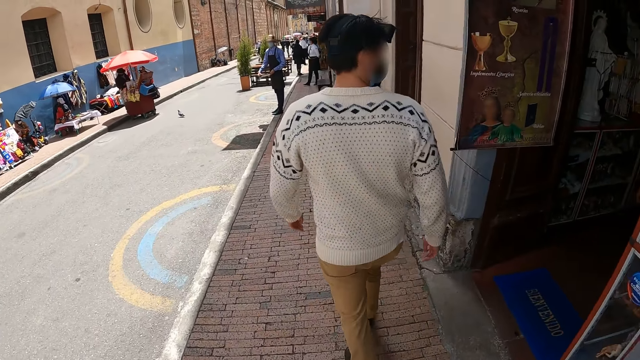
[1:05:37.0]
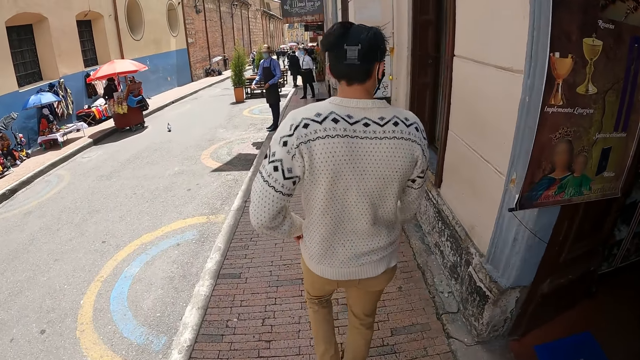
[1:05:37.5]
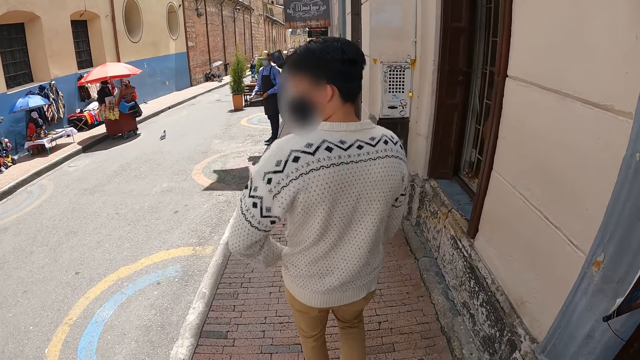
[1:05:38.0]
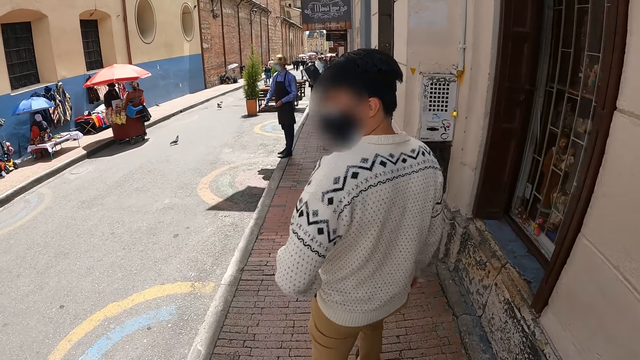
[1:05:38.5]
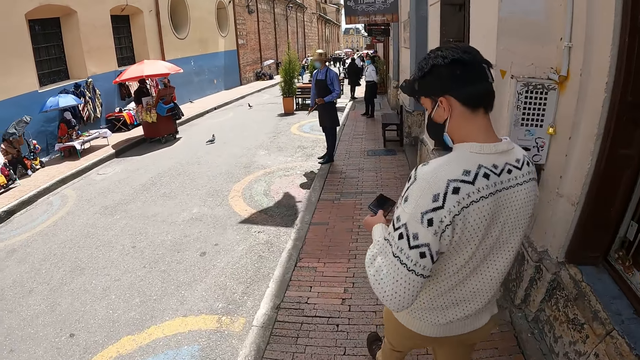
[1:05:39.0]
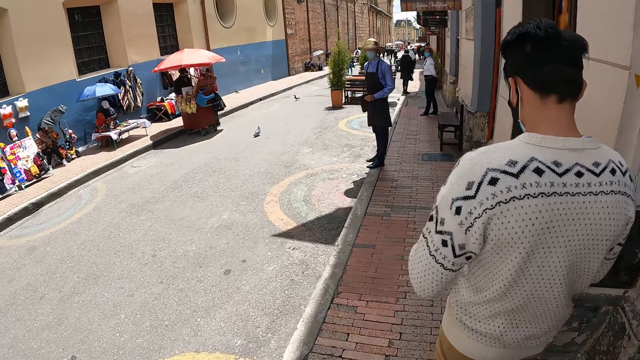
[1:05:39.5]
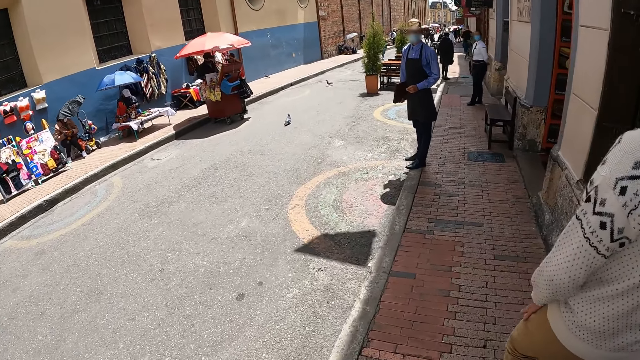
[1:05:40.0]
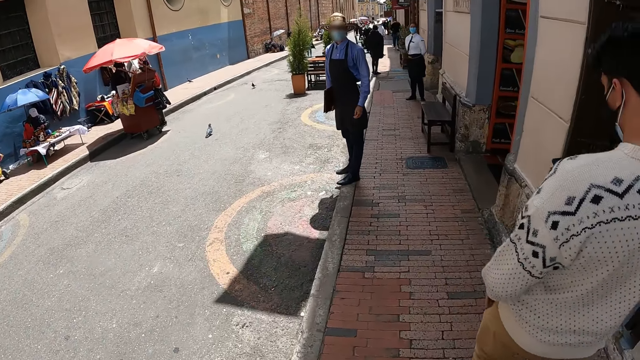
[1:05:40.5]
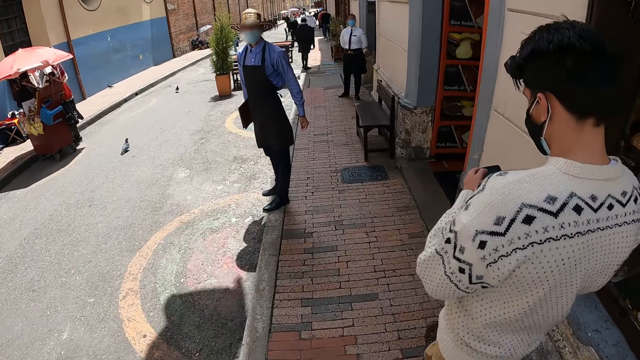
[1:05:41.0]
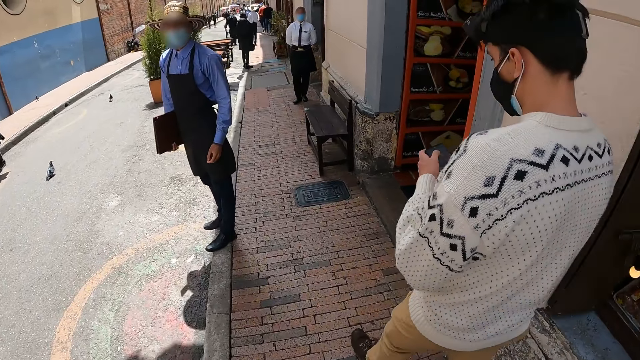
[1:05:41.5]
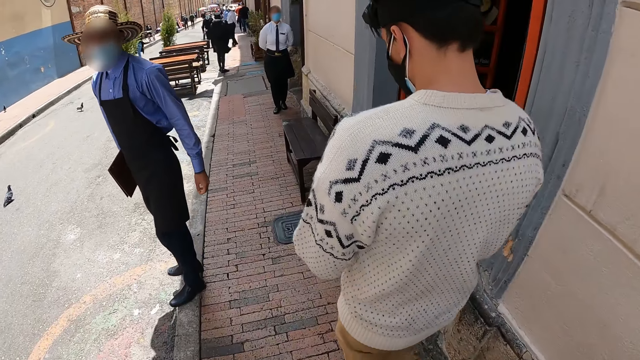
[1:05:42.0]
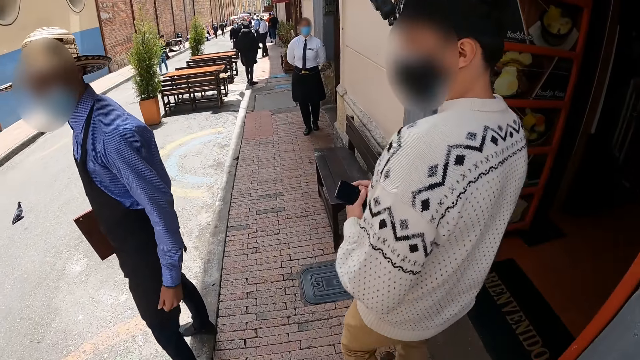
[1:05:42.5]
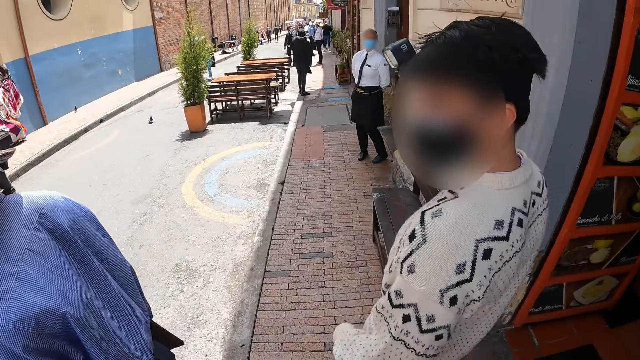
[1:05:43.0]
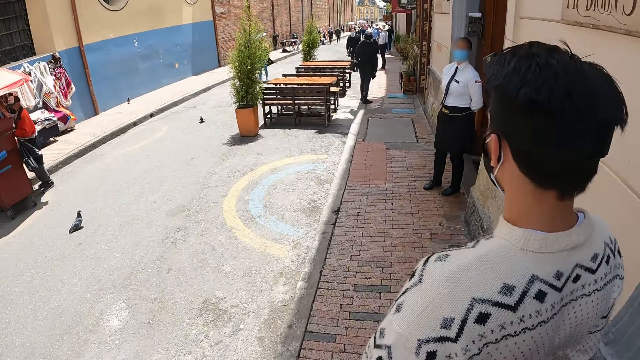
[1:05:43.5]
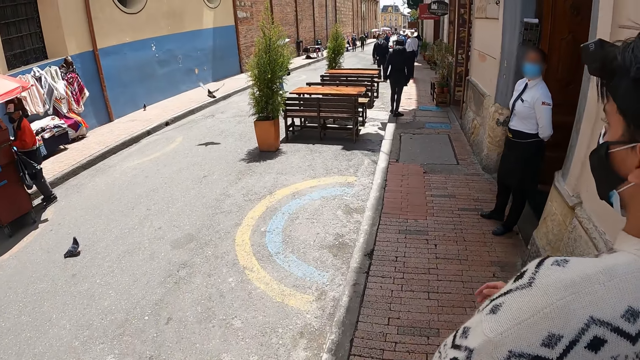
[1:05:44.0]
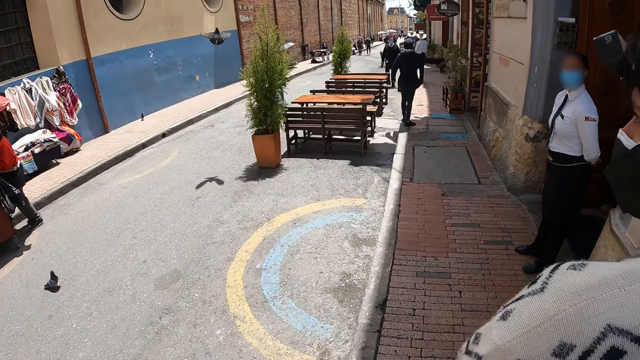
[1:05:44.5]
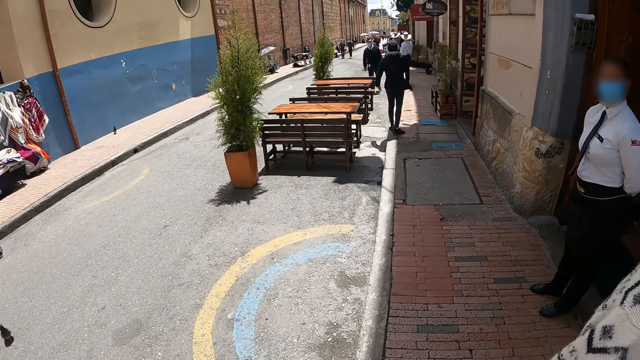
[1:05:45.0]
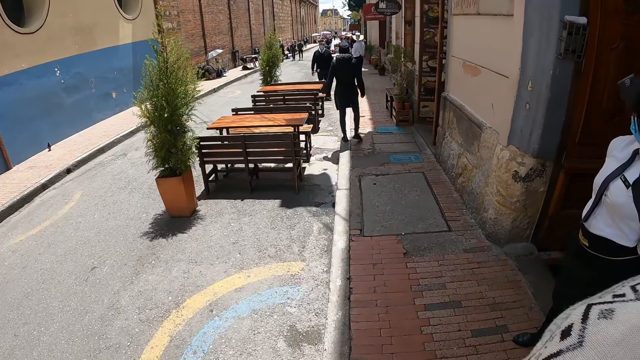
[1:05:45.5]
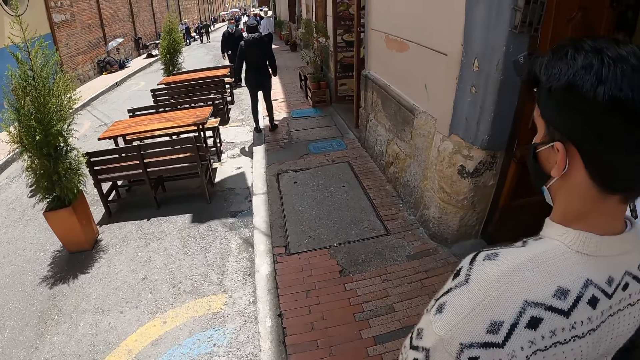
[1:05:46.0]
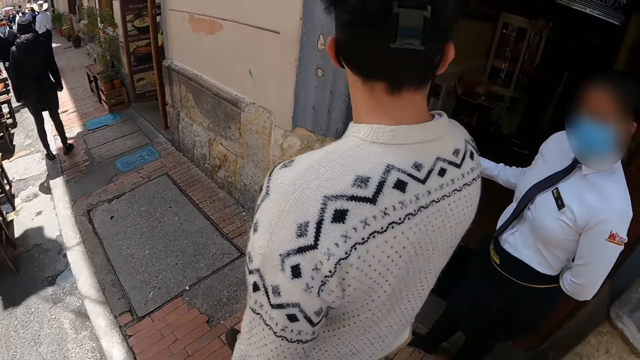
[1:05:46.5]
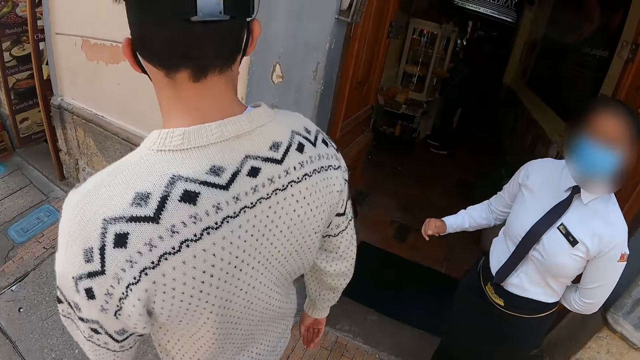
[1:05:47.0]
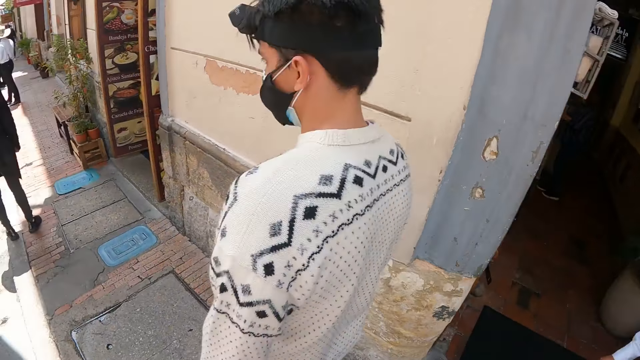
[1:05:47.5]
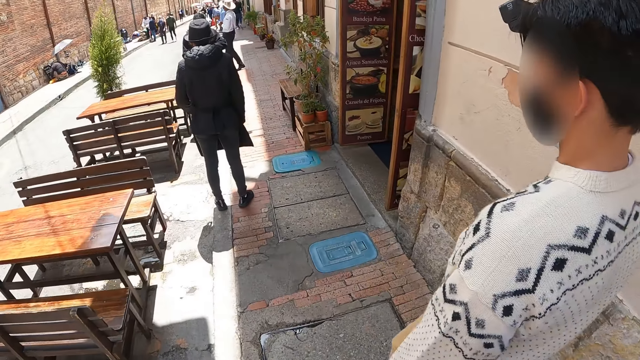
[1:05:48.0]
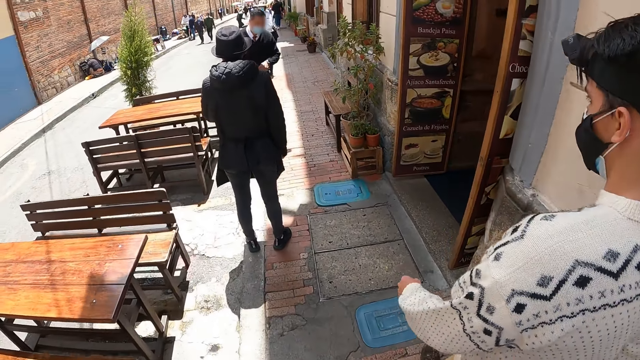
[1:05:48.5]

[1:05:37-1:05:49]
A person operates the phone.

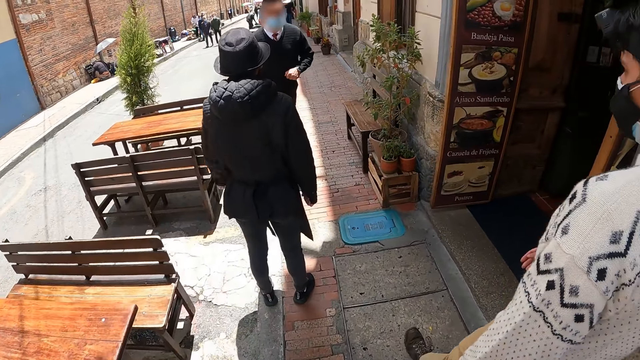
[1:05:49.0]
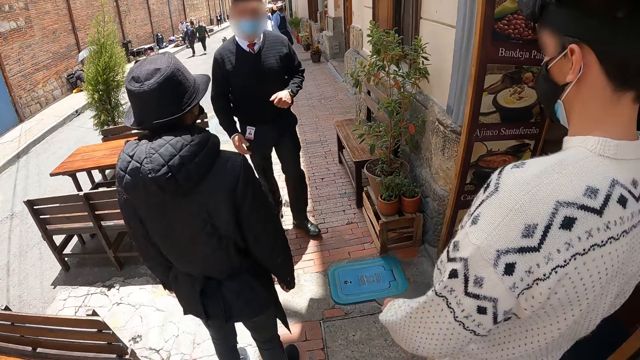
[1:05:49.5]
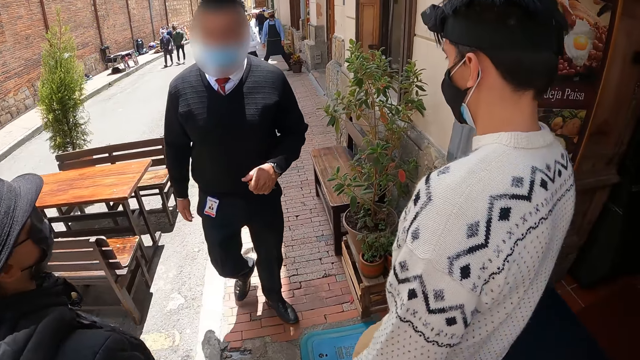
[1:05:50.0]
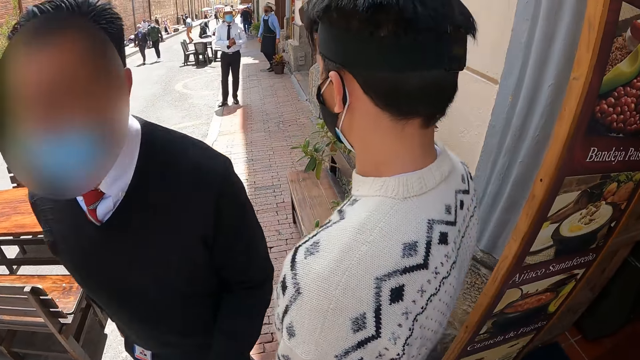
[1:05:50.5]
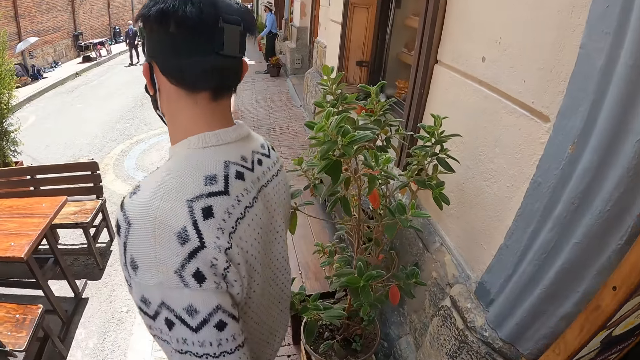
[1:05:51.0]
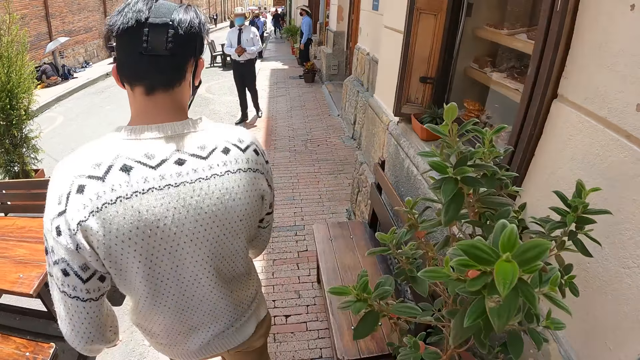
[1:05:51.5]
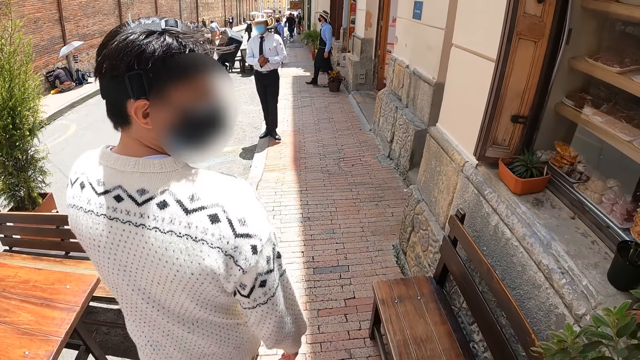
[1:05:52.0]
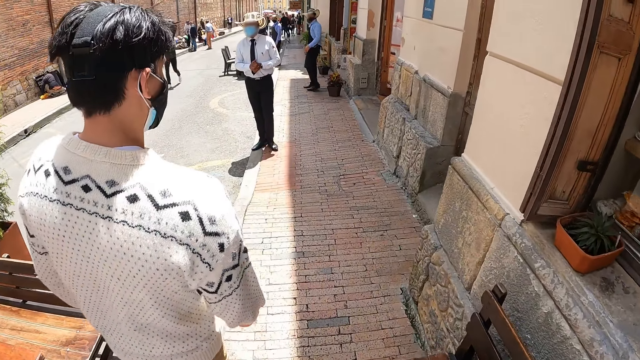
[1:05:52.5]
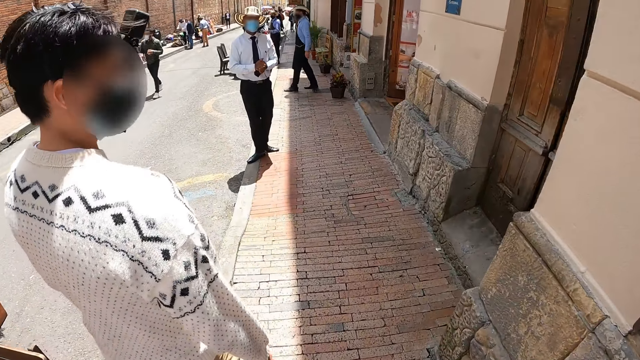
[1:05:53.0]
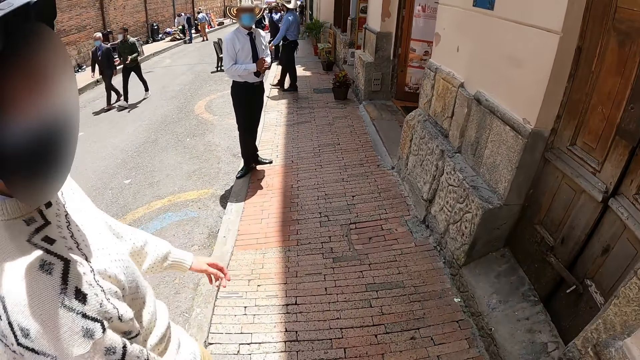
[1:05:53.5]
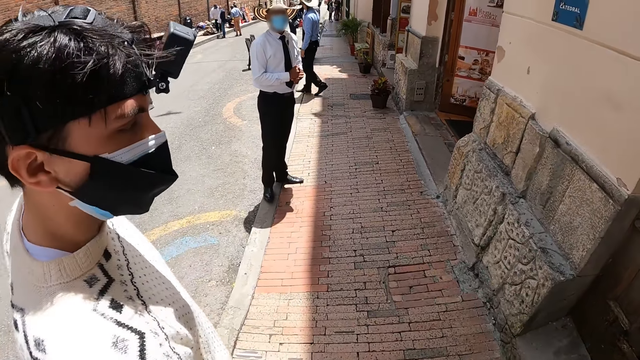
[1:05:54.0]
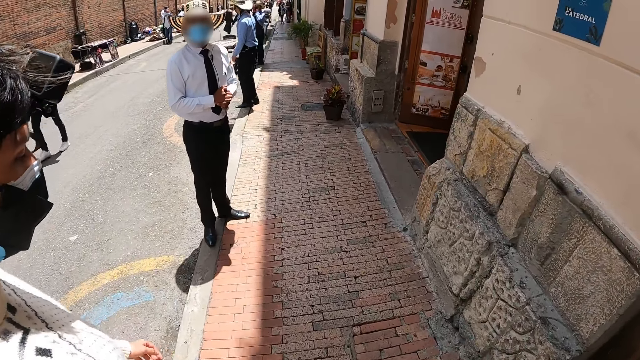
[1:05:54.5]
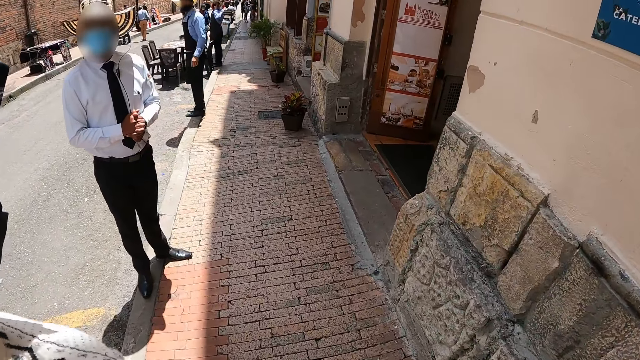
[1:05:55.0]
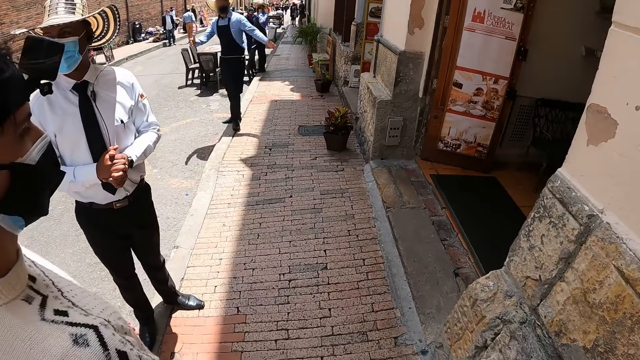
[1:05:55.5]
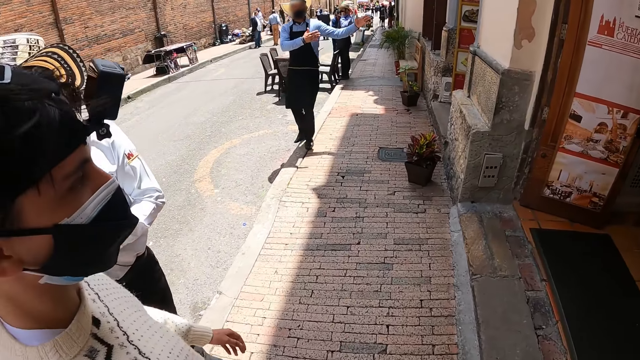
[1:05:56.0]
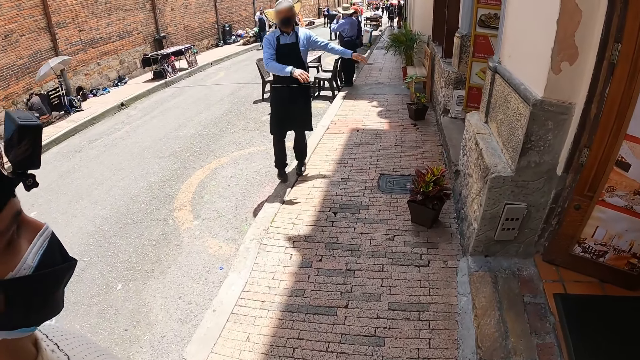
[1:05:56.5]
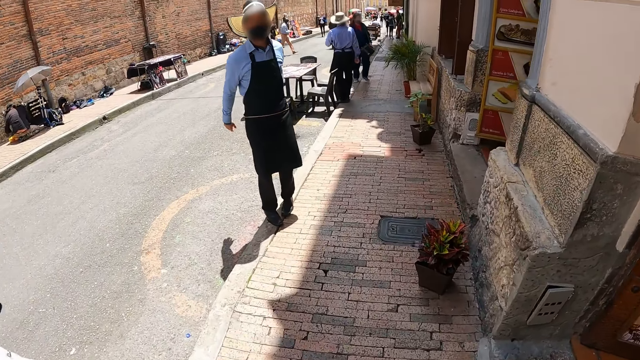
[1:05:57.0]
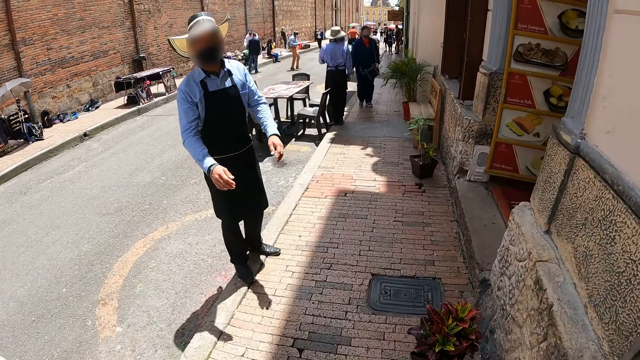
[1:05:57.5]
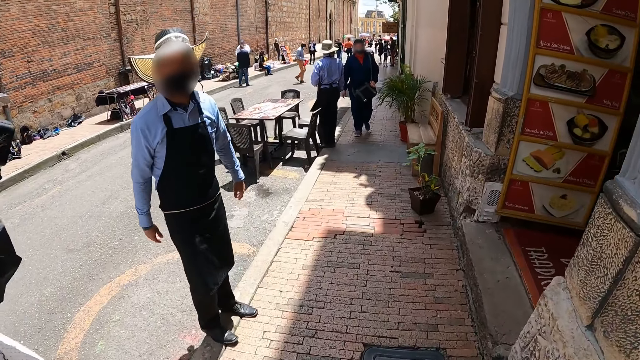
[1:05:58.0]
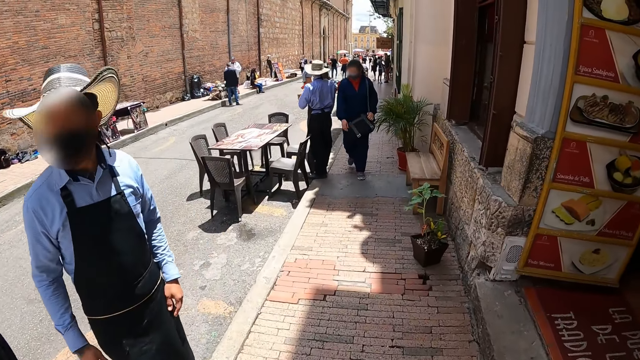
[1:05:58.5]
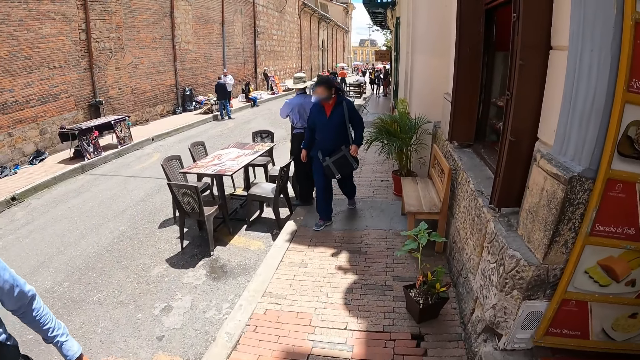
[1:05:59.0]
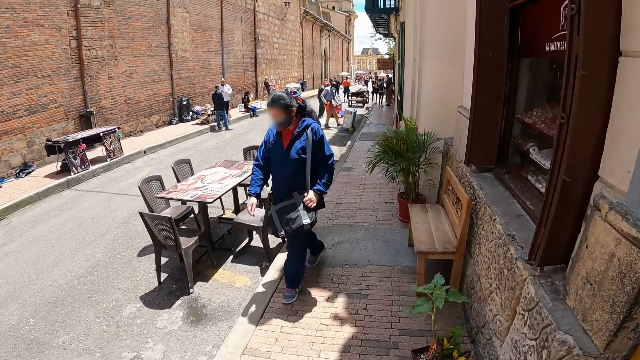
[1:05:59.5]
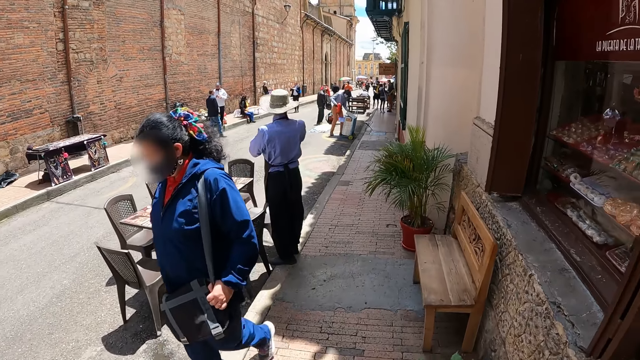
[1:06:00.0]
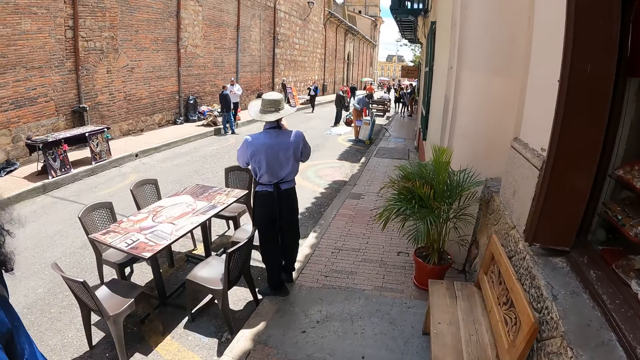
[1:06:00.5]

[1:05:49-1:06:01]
The camera wearer dialogues with a person.
